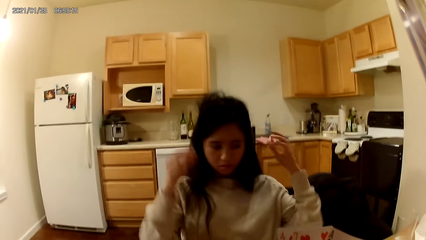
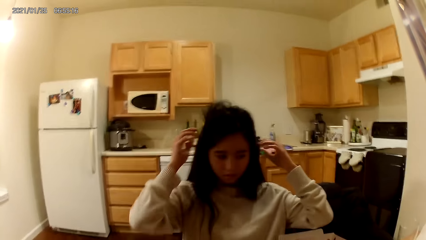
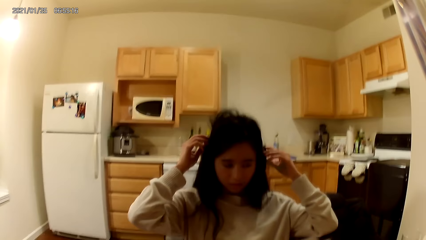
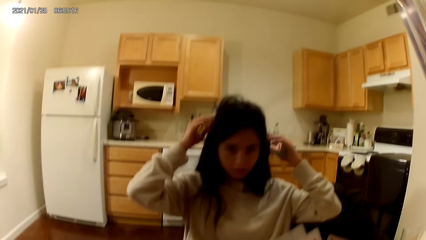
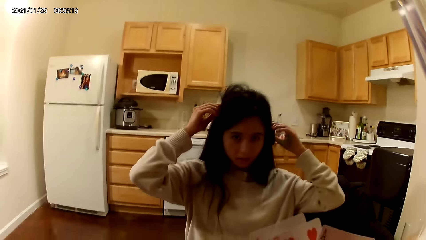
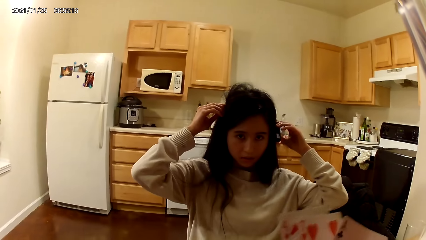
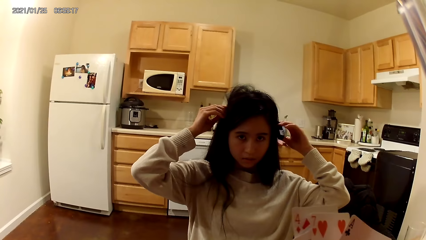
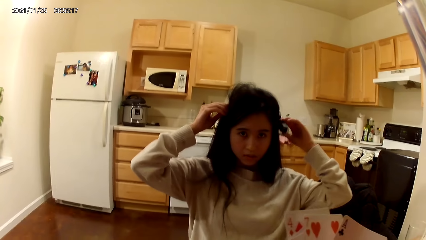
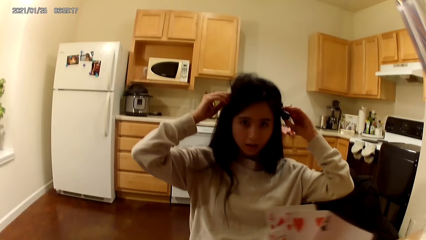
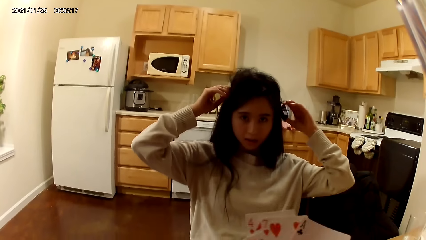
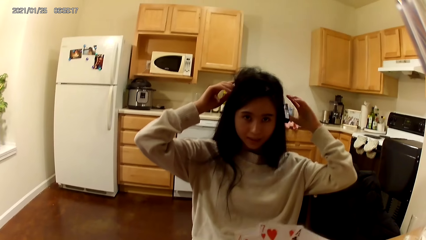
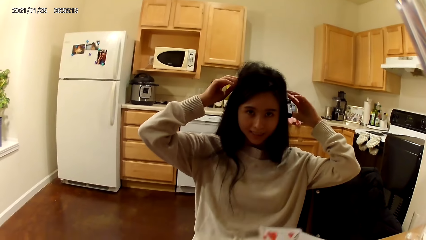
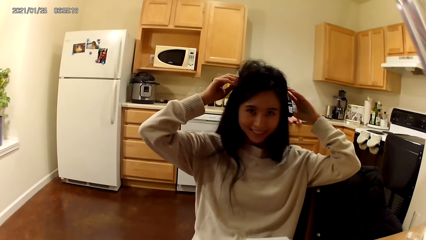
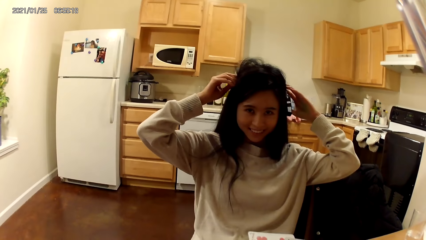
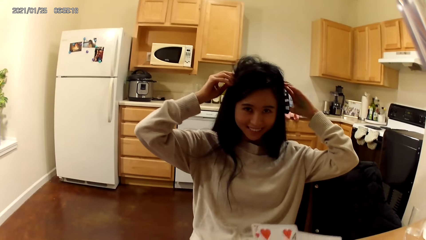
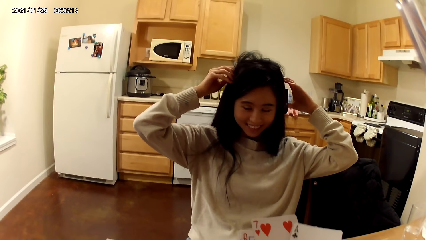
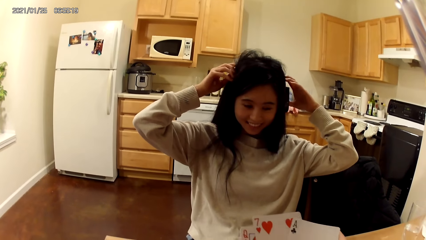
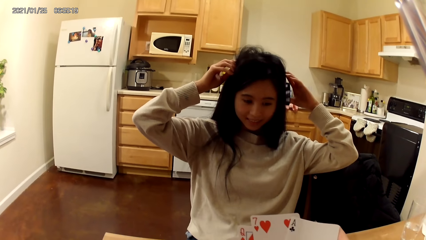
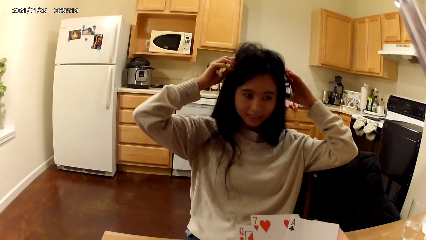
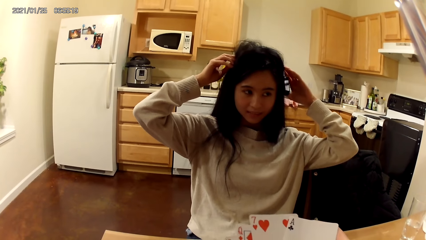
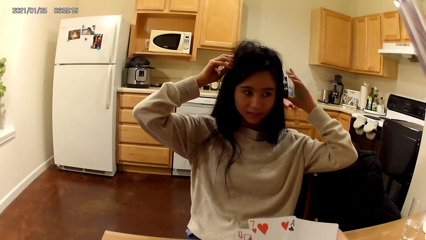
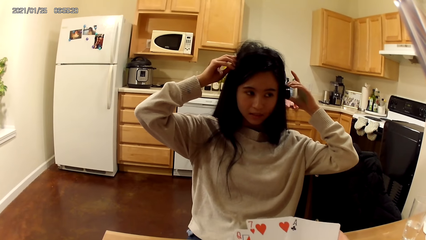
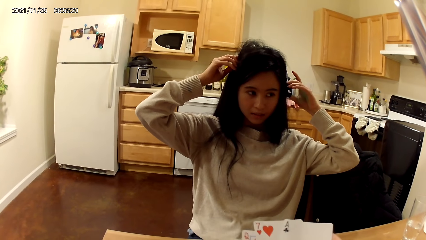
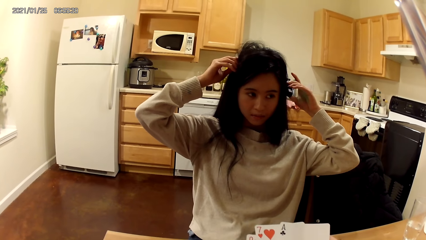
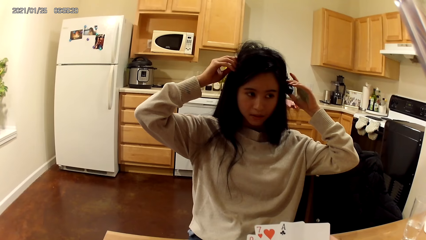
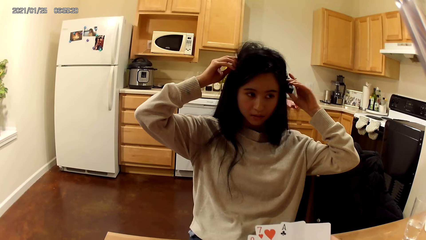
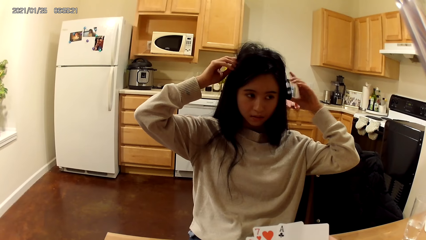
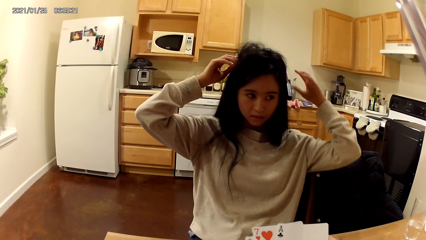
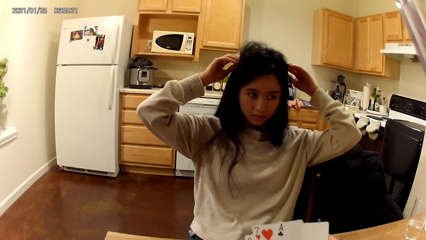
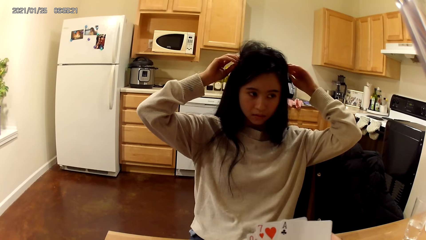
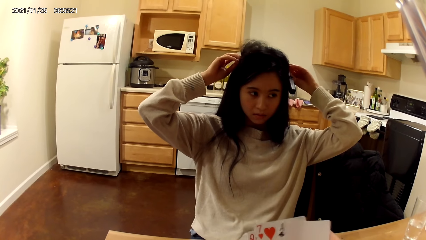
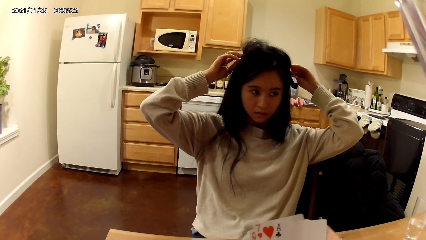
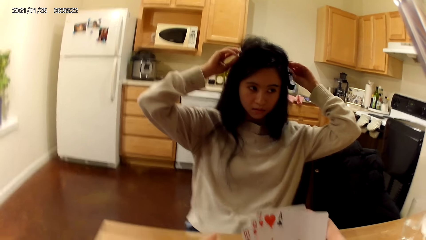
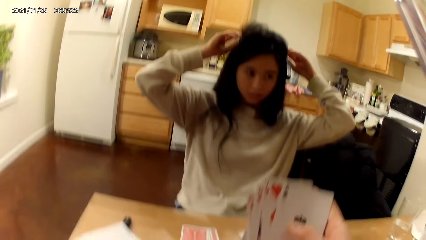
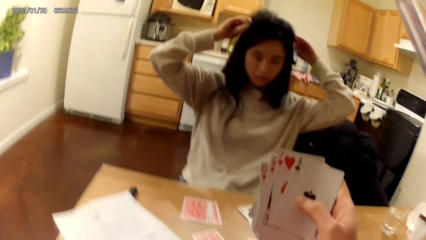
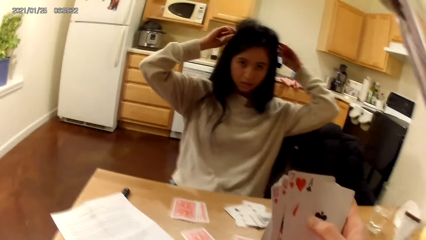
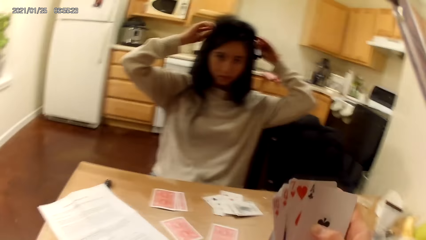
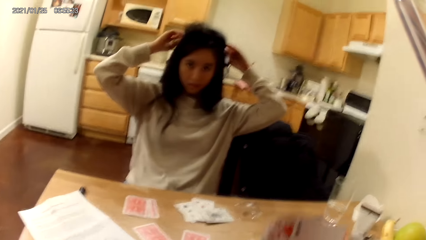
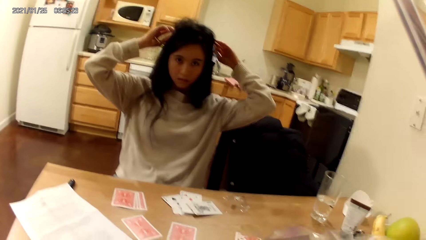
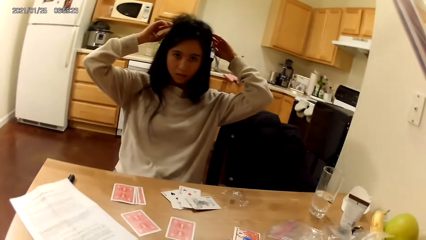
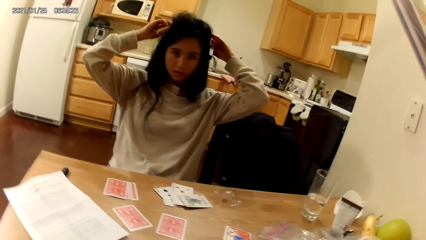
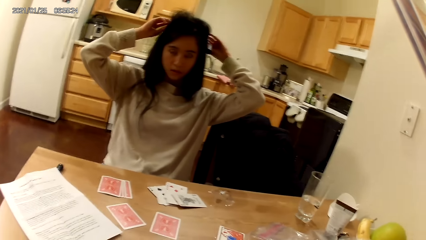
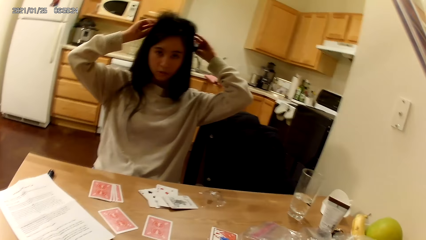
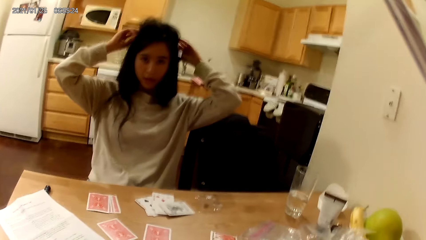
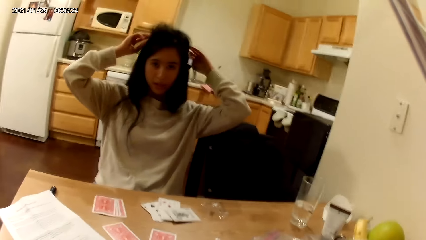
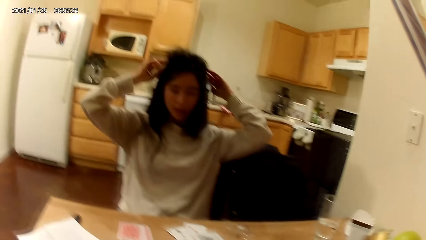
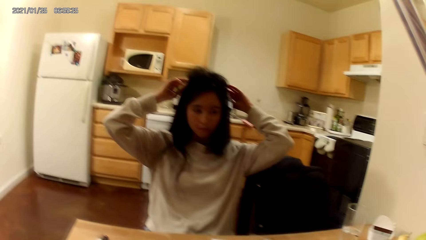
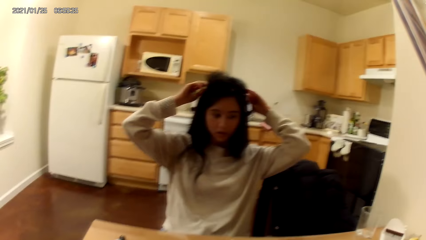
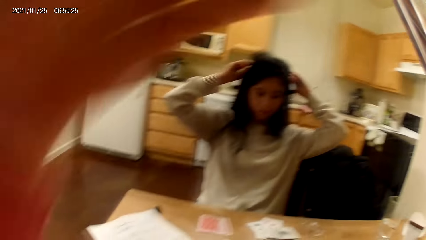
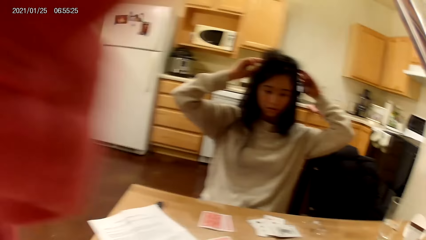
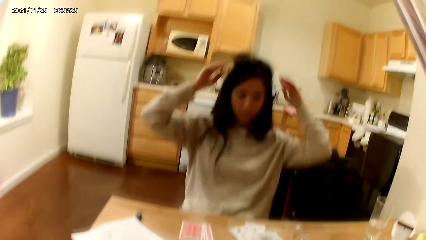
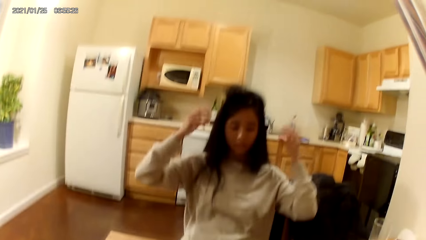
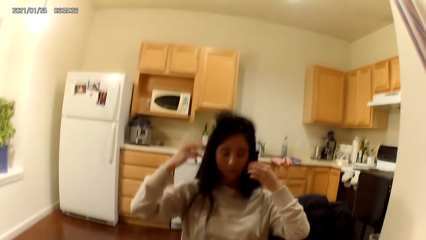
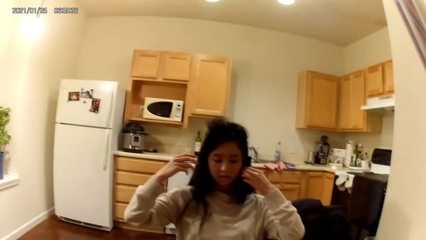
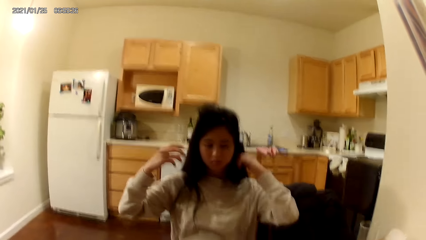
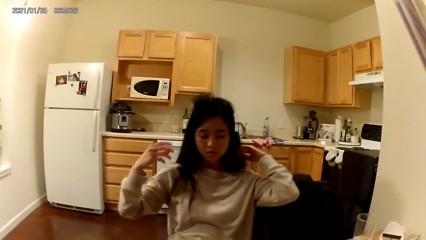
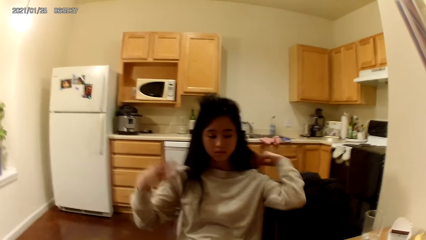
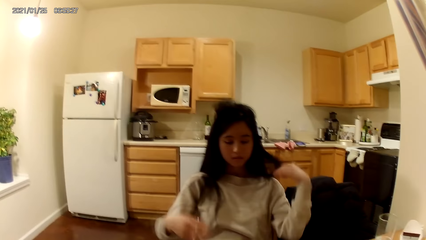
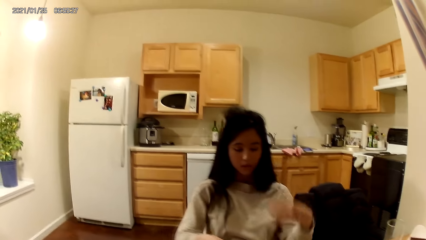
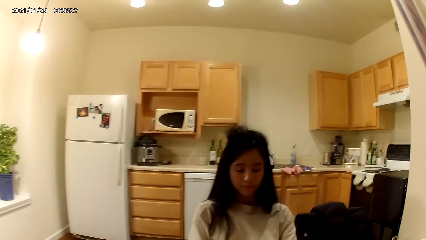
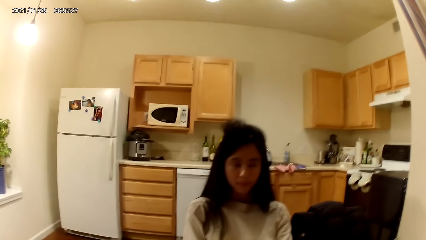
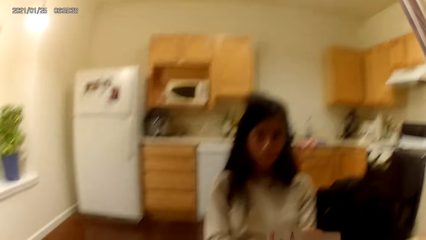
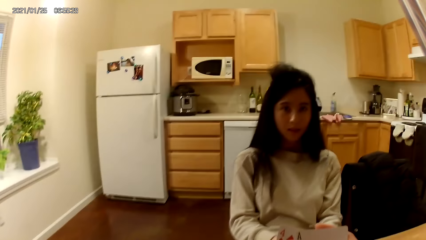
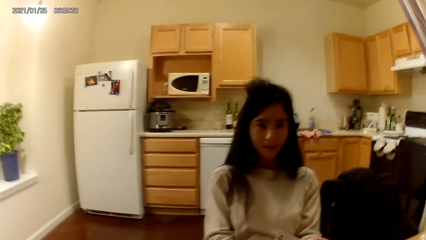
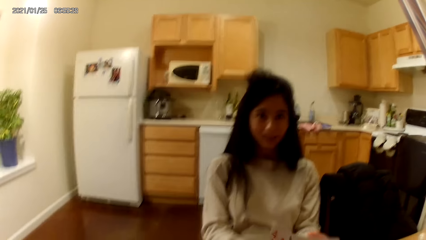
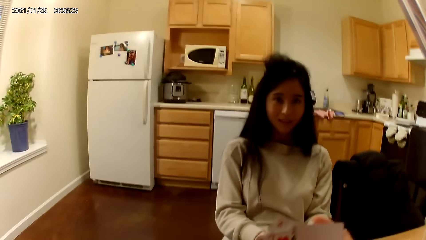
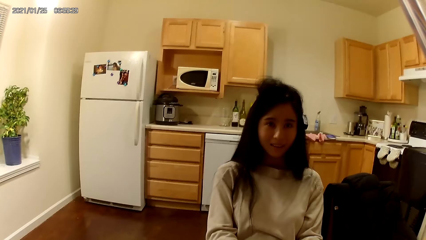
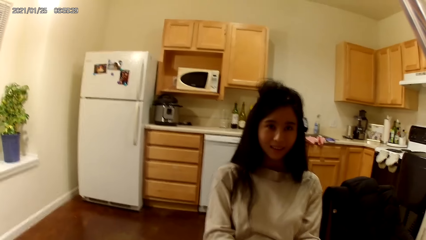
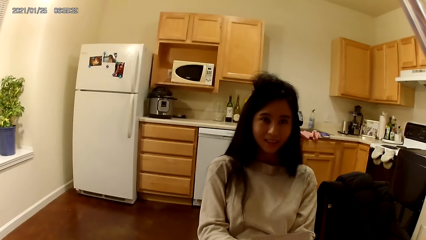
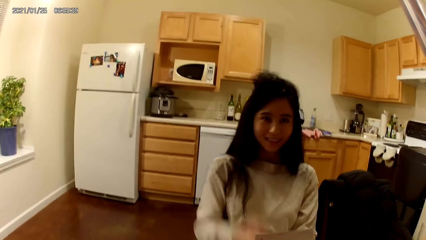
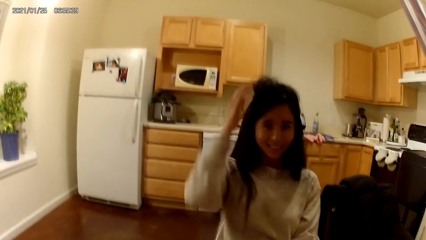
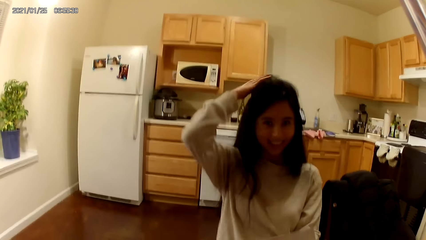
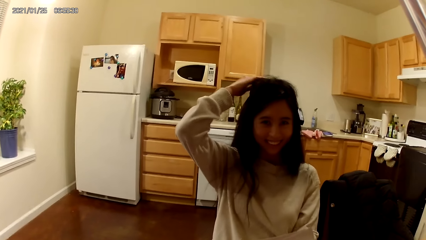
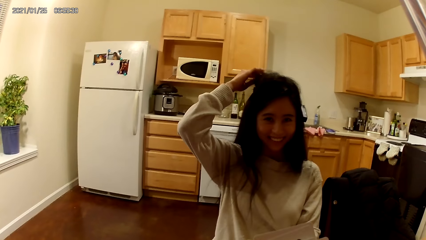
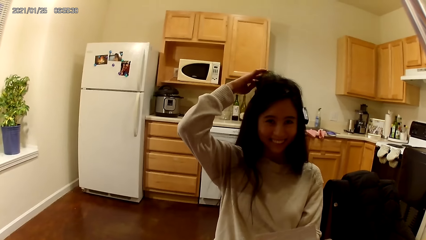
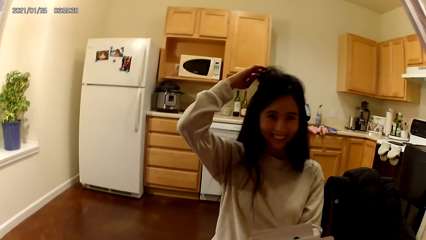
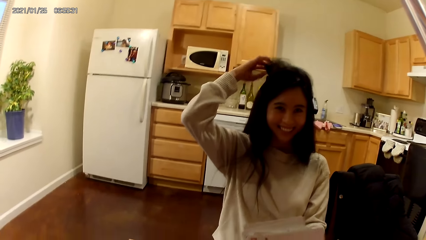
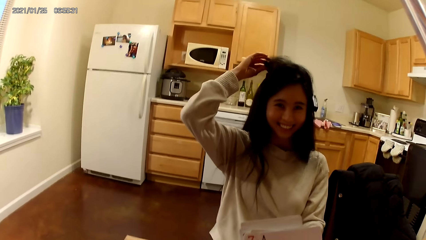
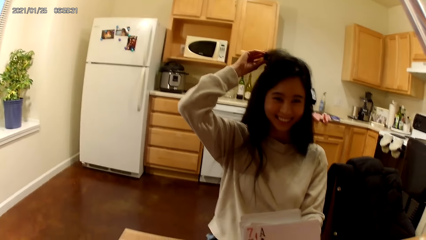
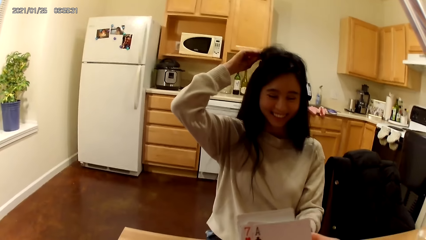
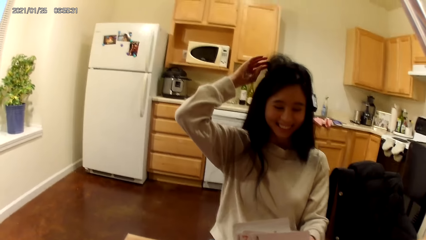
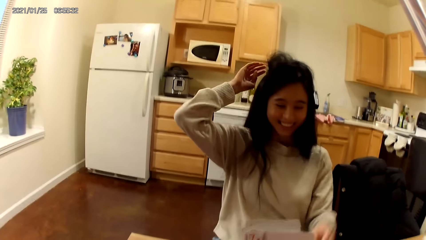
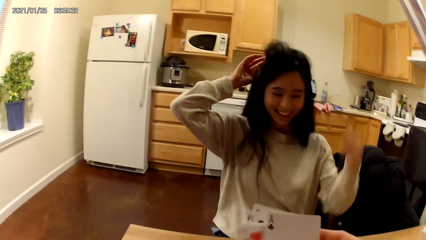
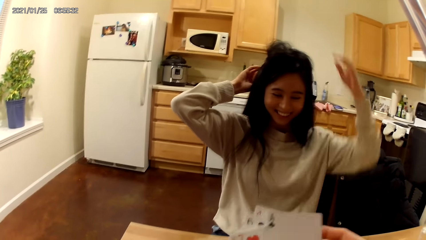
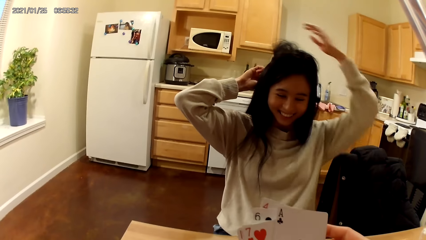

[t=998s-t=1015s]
A woman adjusts her headset with her hands. The camera wearer holds playing cards with a hand and moves a hand. The woman lowers her hands. The woman moves her hair with a hand. The woman adjusts her hair.
